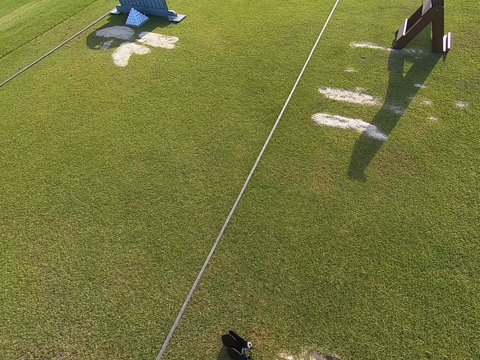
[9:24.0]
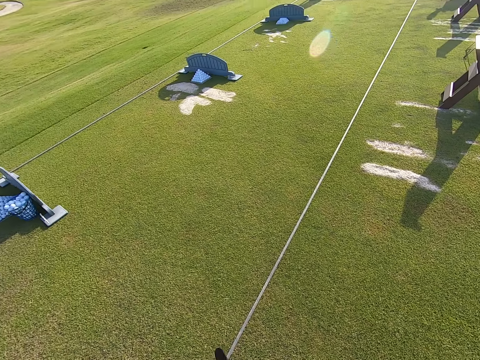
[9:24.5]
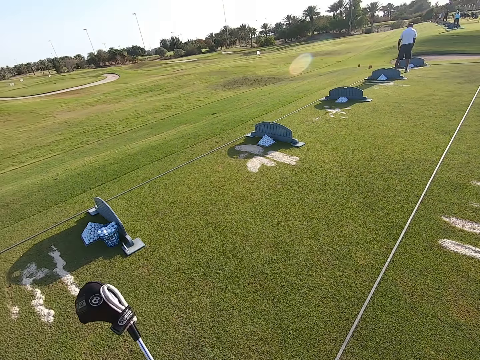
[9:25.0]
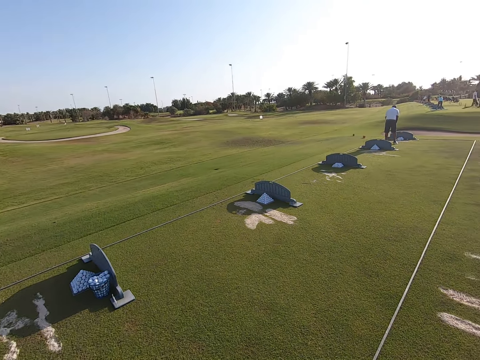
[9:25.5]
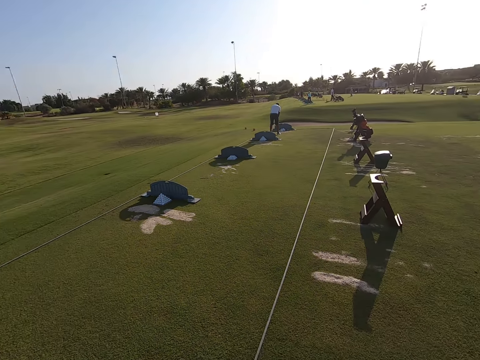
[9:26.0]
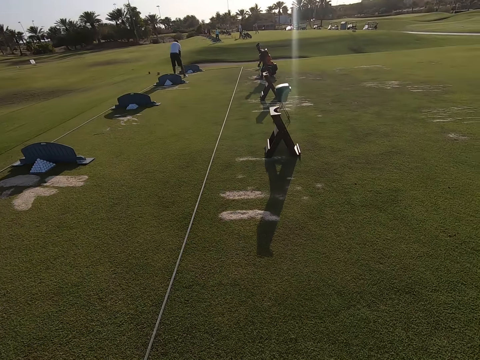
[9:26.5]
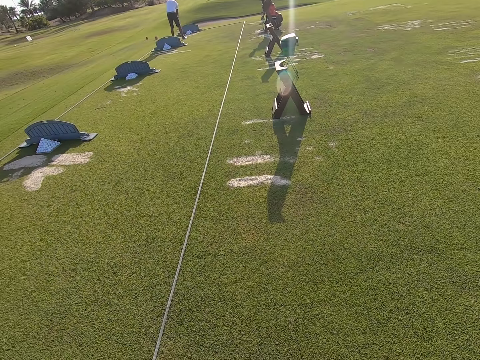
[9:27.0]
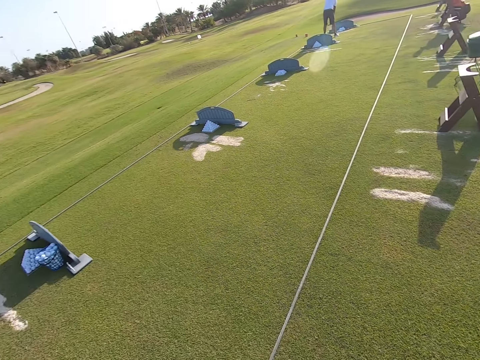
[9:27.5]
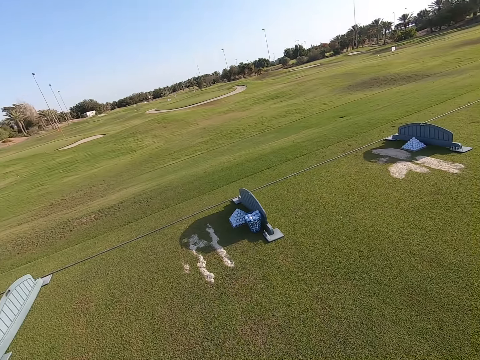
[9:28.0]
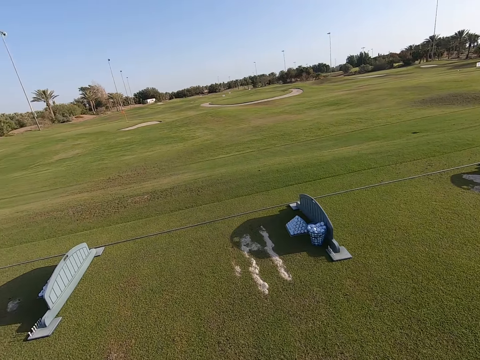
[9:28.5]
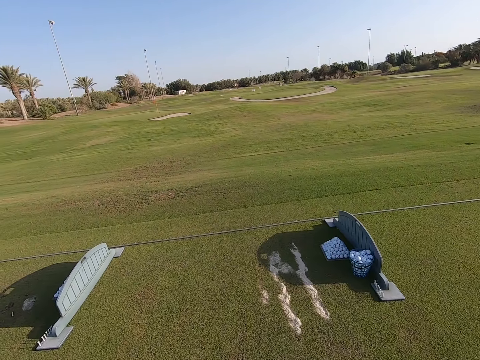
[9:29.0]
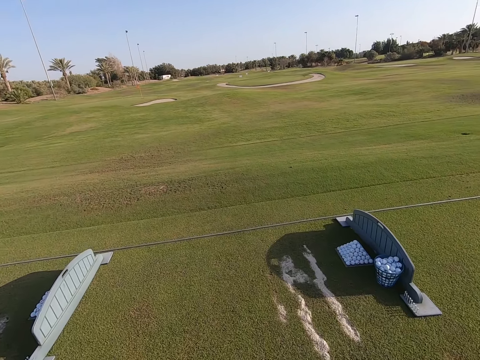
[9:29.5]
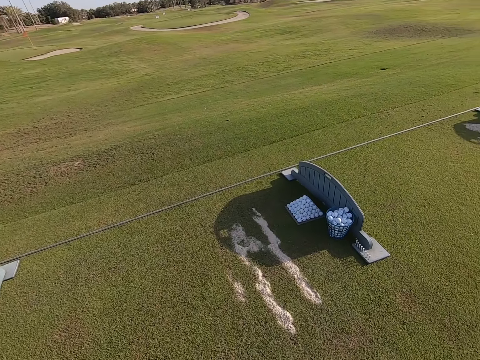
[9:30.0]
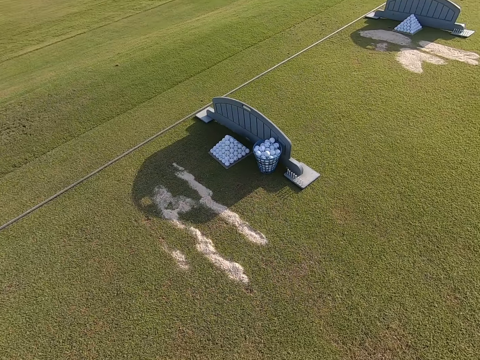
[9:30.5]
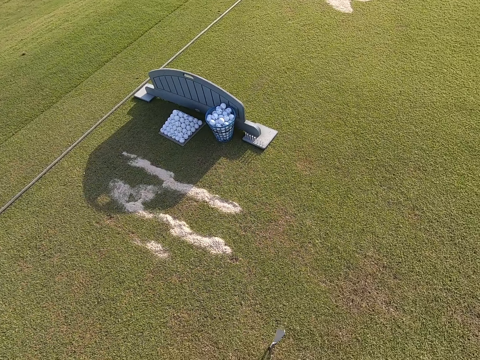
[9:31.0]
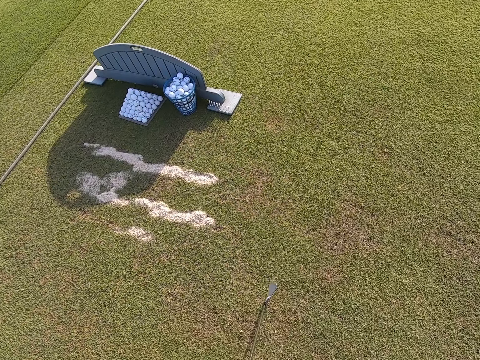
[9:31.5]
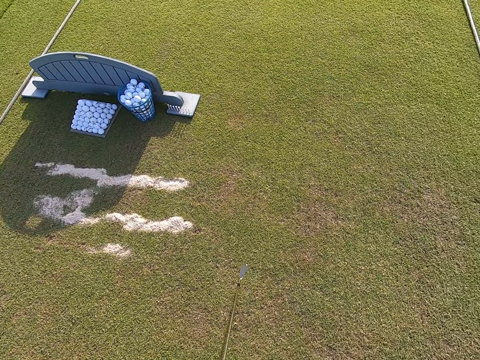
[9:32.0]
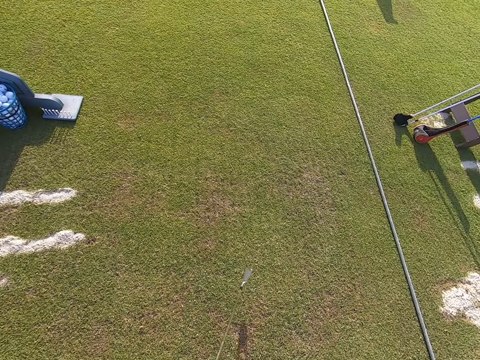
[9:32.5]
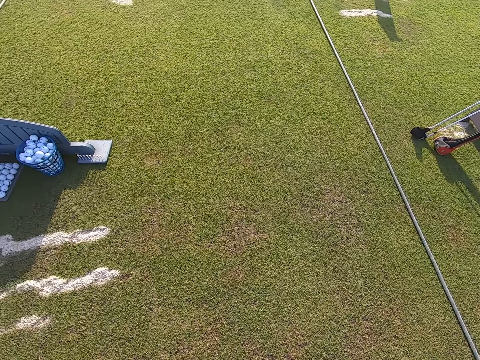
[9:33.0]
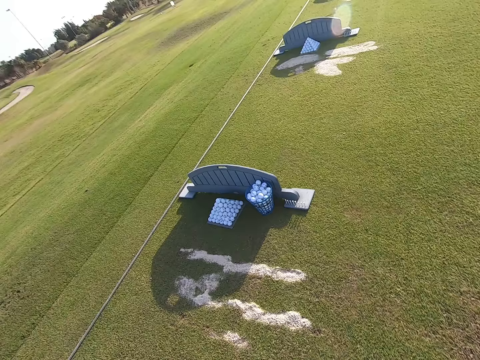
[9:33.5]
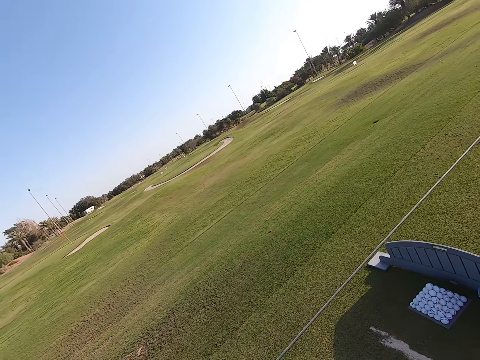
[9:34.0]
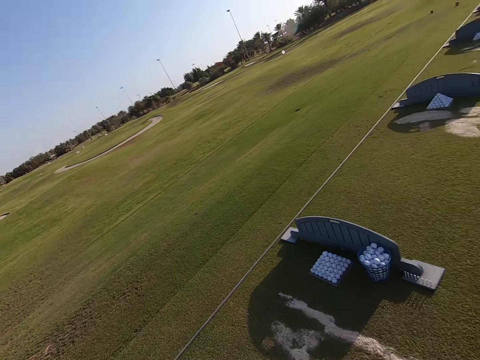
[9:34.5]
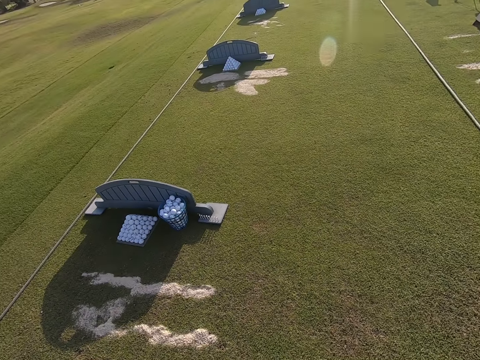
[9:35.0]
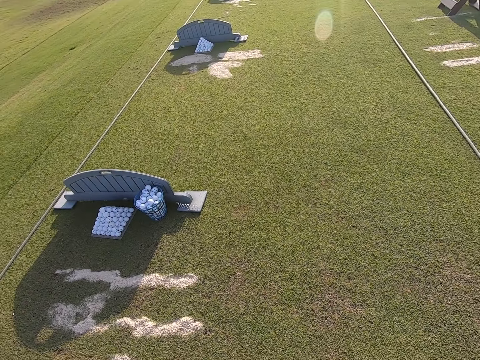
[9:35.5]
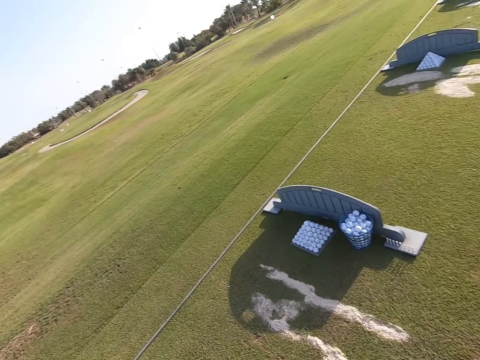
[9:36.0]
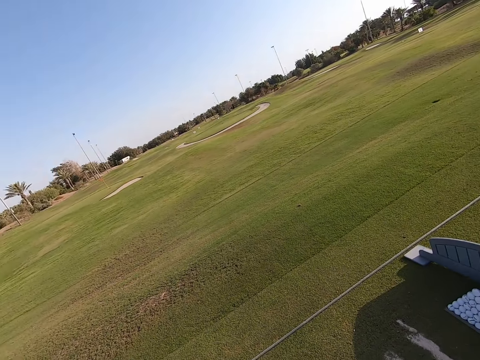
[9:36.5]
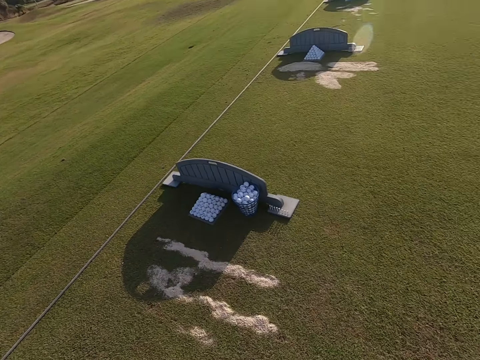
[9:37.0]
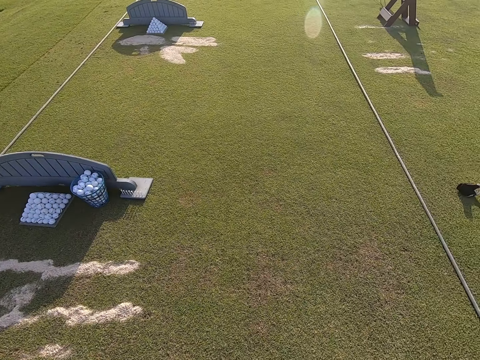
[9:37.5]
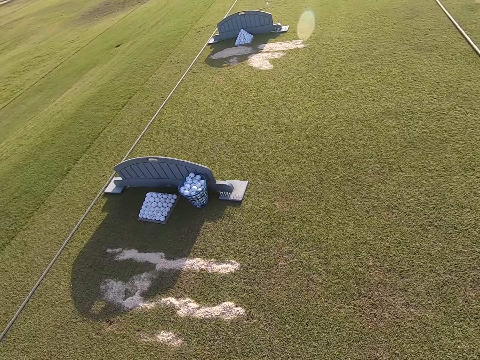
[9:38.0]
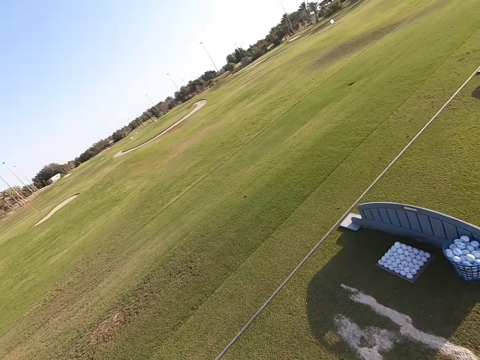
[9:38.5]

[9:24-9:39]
The camera wearer plays the game. They stare around the golf game ground. They swing the golf club. They play the game. They look around the golf pitch.

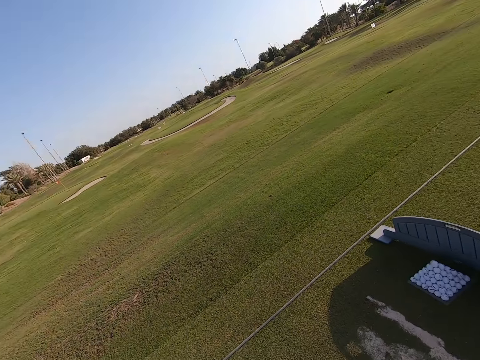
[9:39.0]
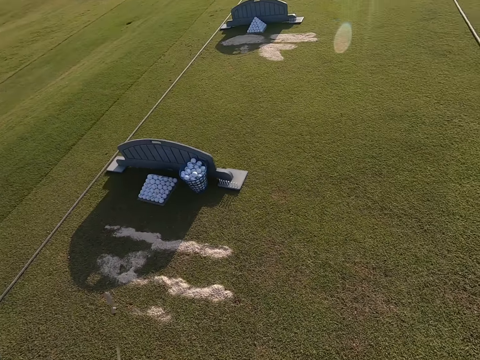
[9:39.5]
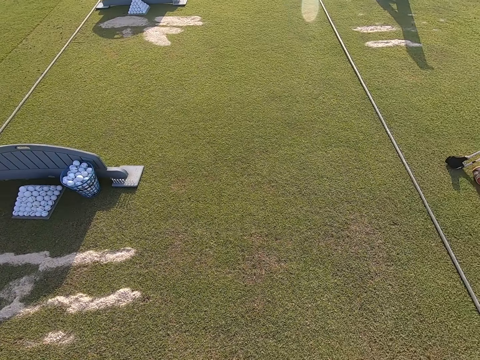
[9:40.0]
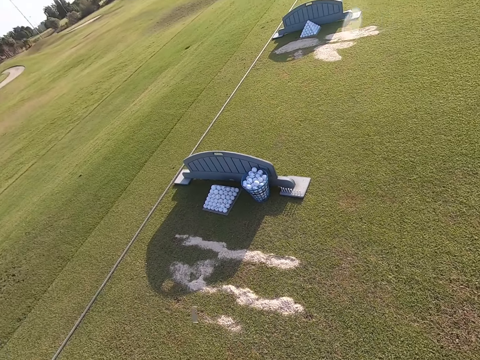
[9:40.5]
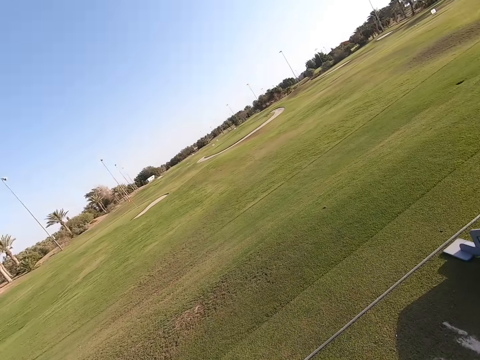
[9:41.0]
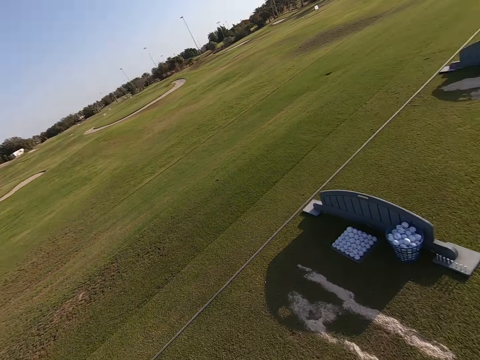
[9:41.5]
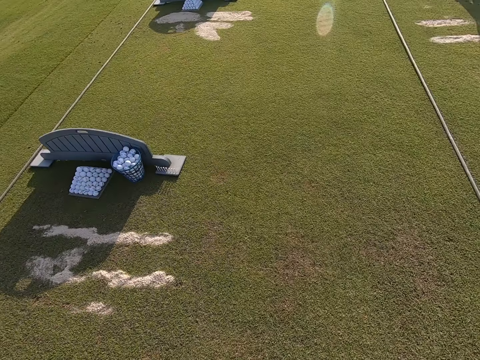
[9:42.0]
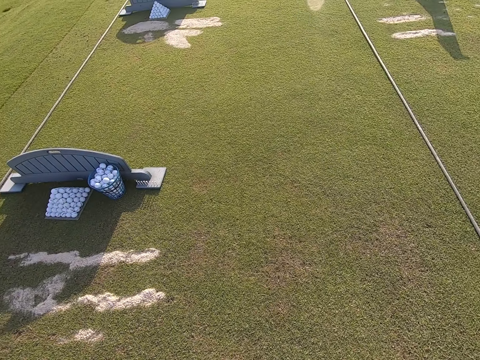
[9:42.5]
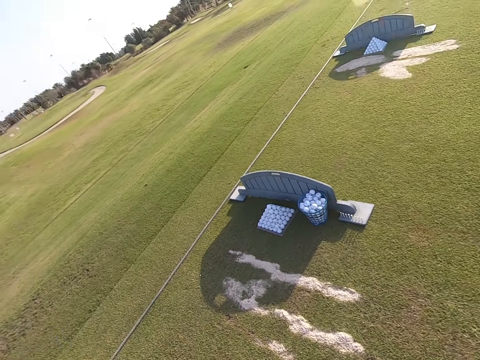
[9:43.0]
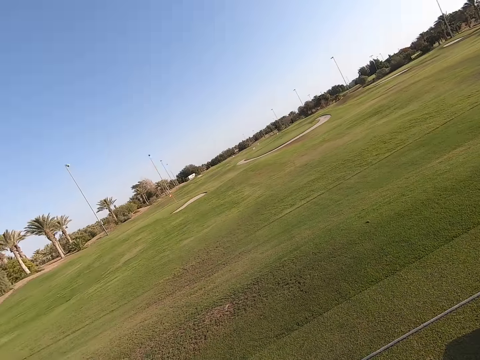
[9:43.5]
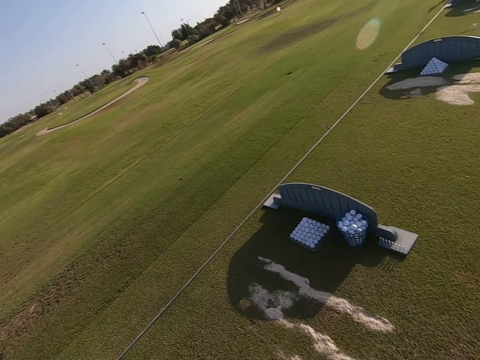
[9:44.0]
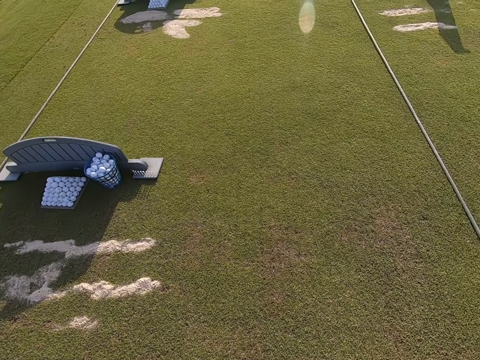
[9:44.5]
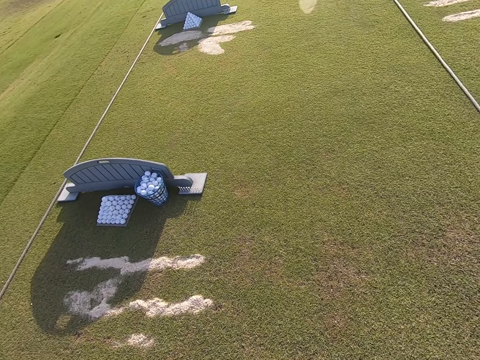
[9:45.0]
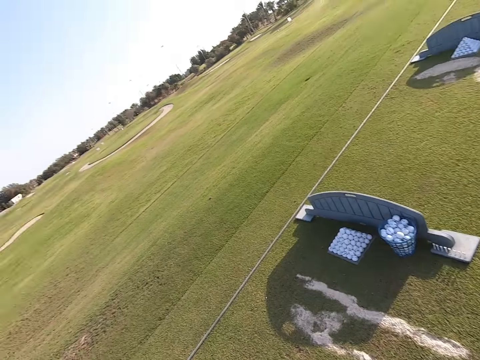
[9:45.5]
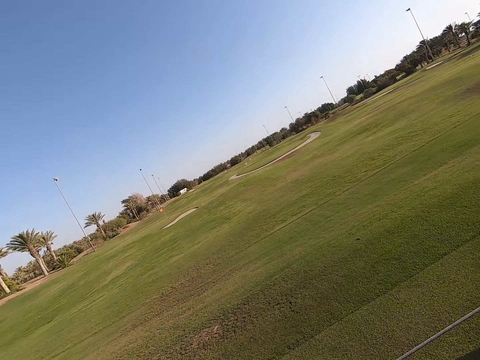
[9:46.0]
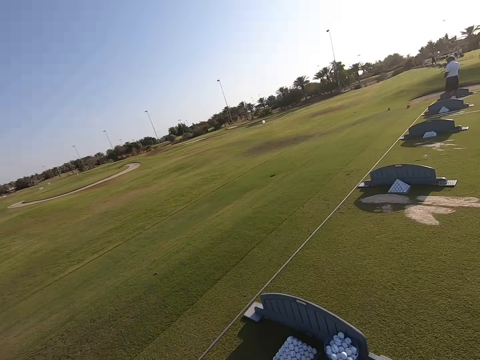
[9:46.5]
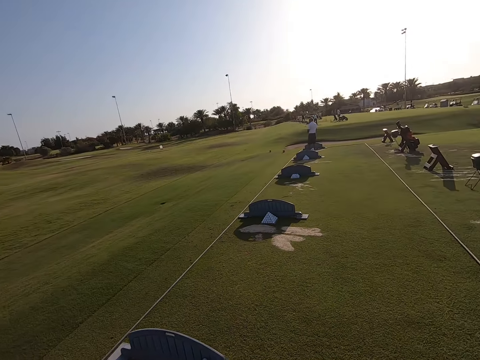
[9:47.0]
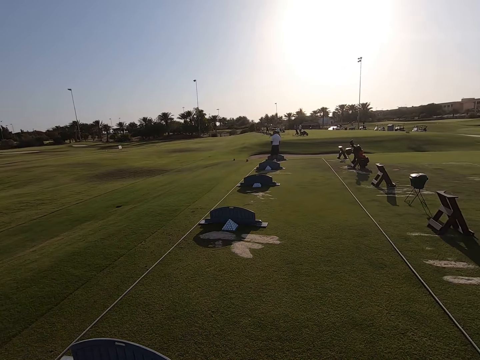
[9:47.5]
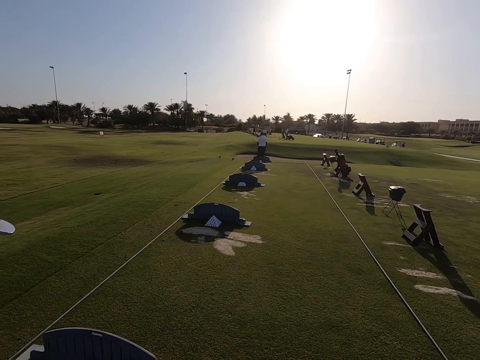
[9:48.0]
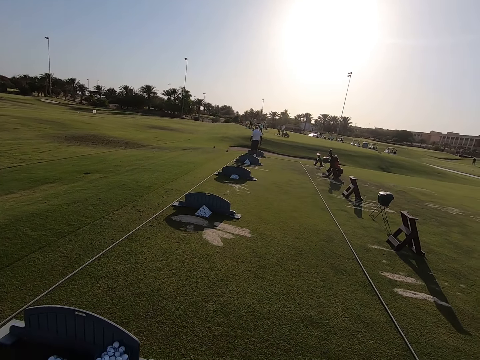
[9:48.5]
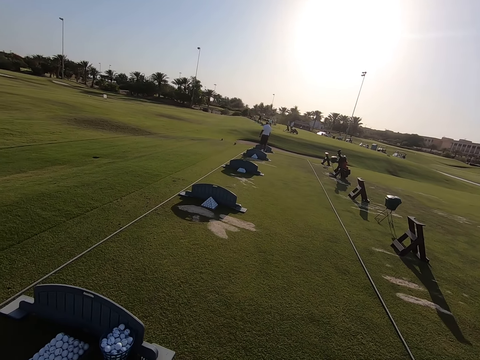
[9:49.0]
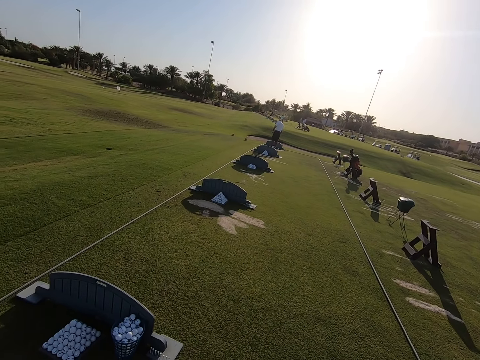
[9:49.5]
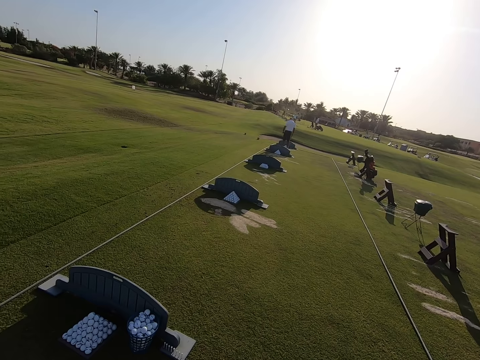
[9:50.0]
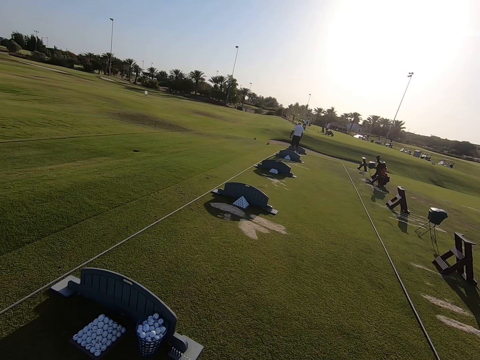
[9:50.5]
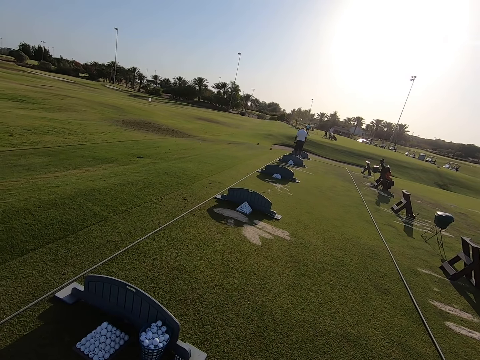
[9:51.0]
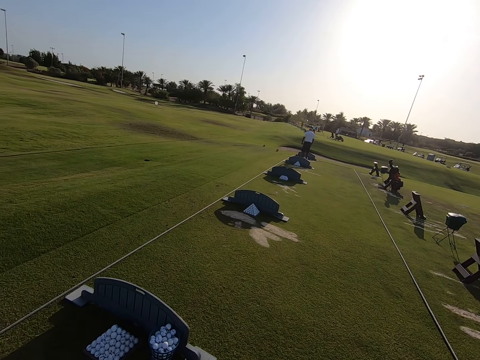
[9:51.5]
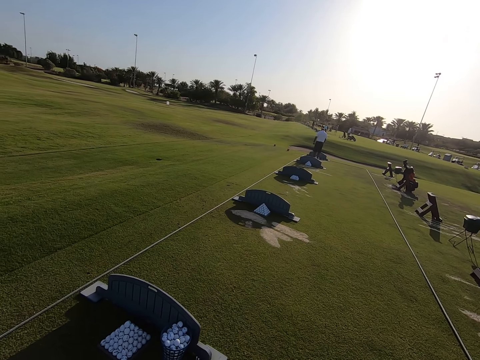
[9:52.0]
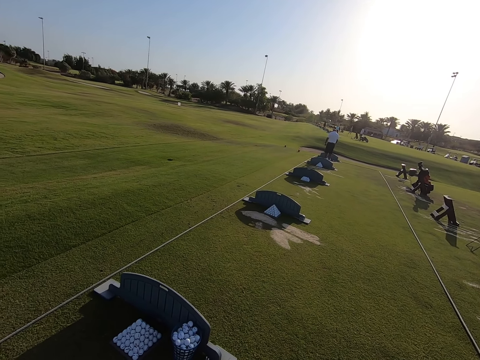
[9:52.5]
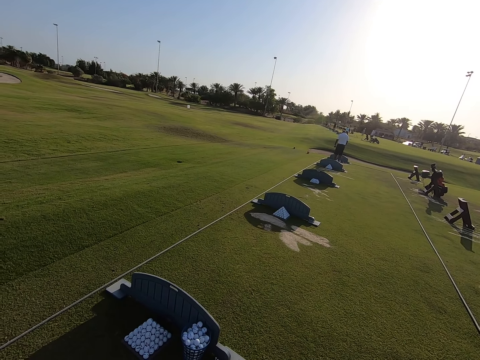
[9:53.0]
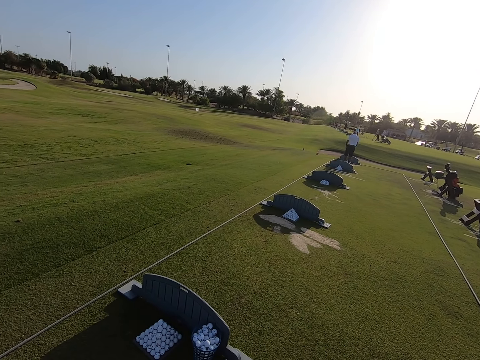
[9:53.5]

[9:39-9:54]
A person stands on the golf game ground. The camera wearer plays the game. They carry up the golf club. They look around the golf pitch.
